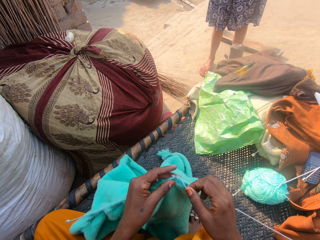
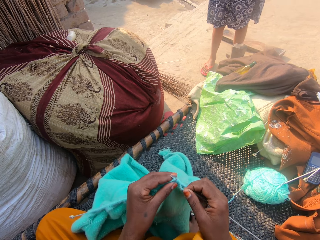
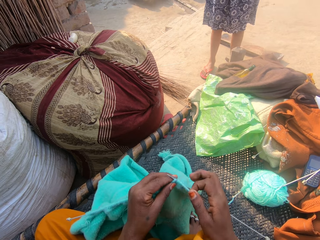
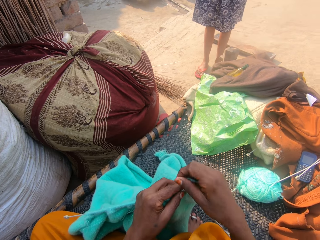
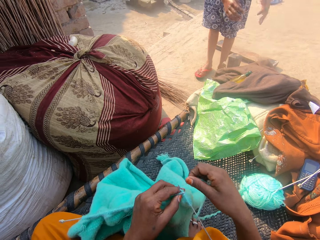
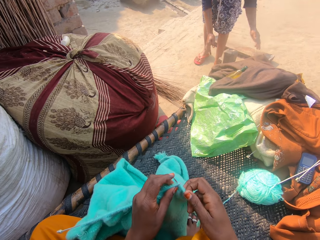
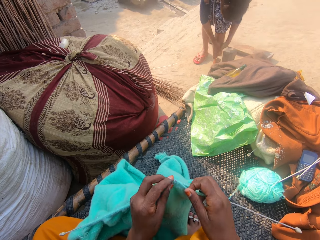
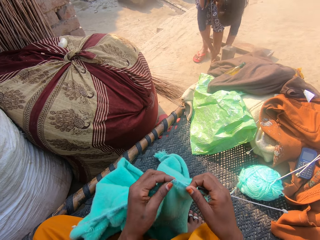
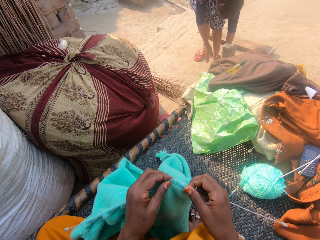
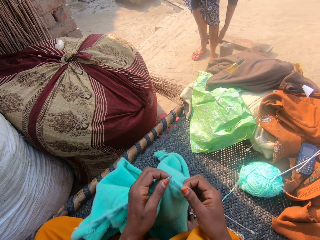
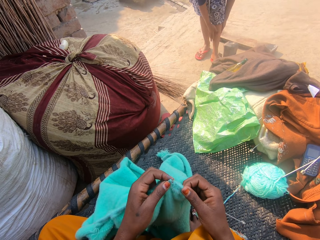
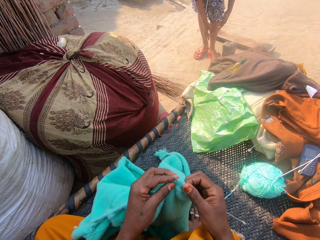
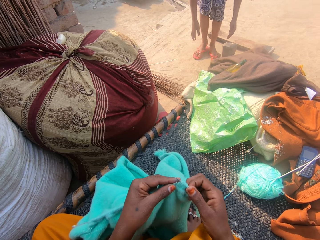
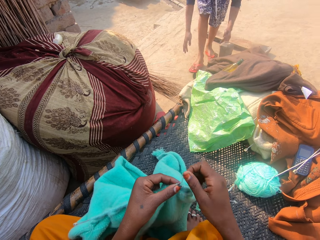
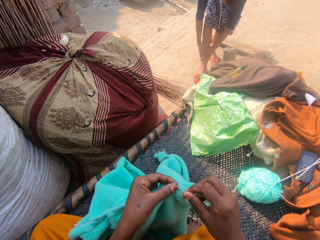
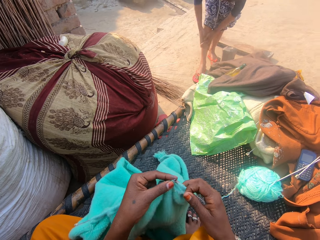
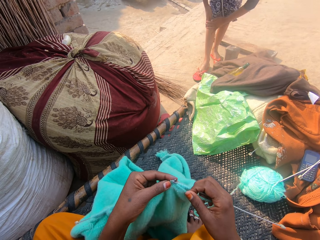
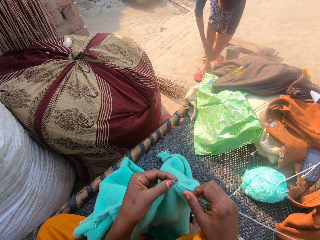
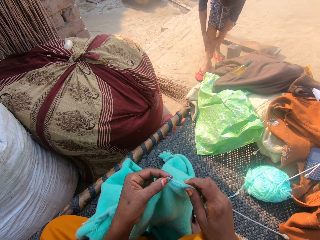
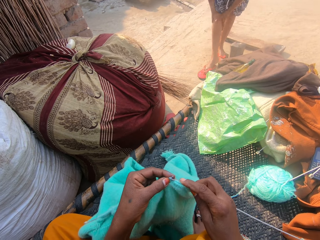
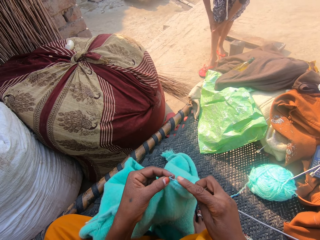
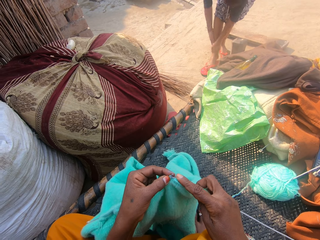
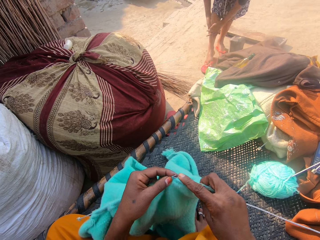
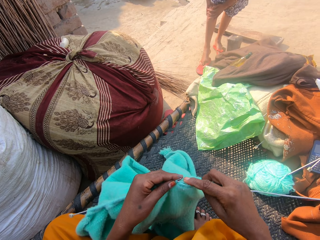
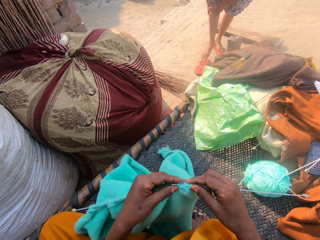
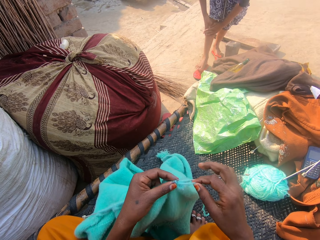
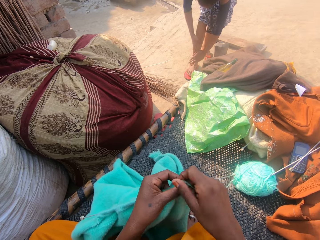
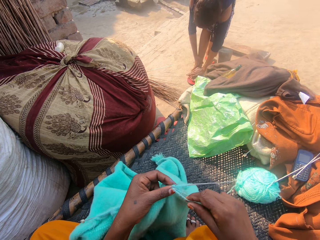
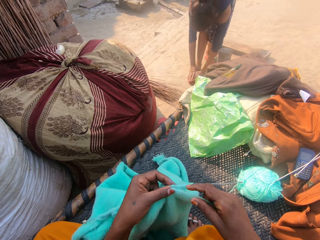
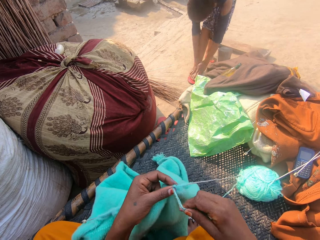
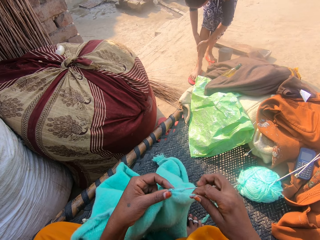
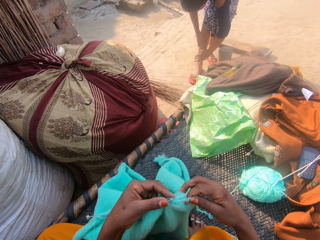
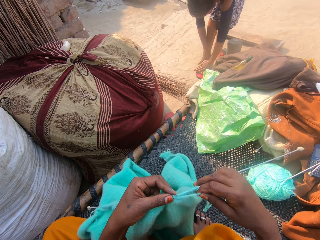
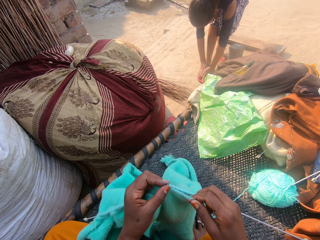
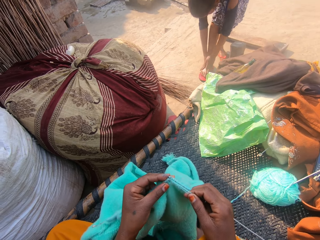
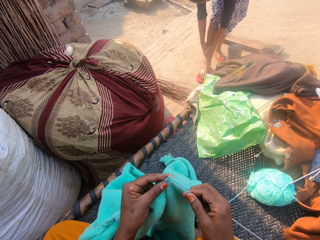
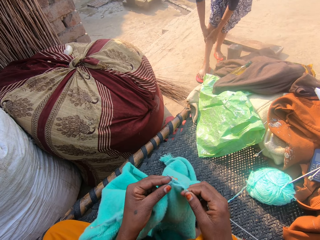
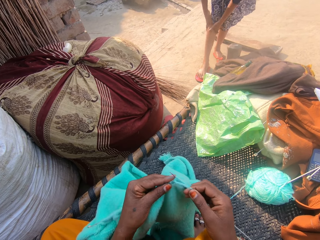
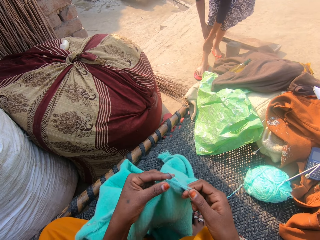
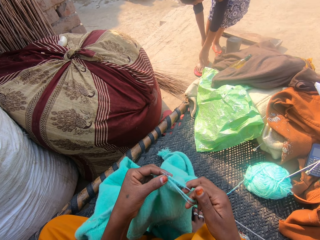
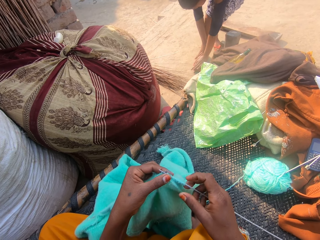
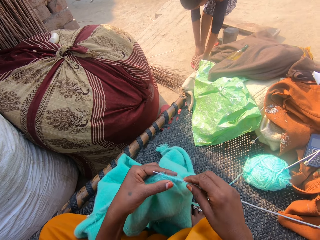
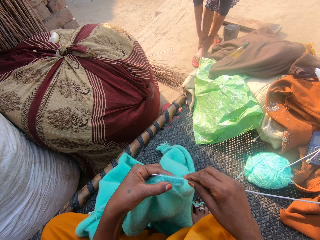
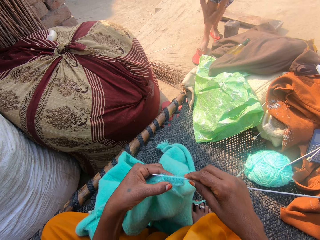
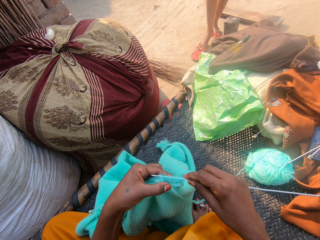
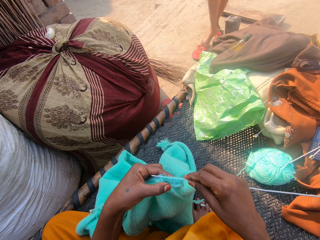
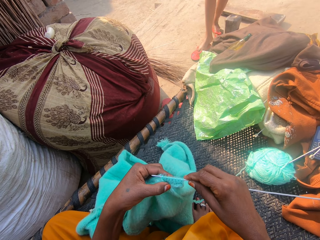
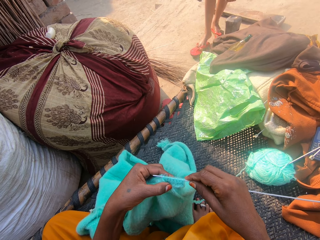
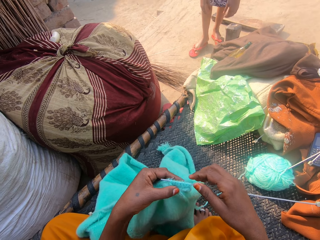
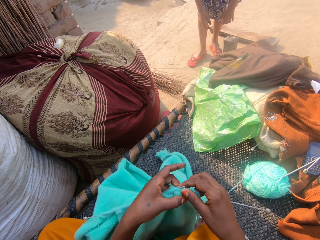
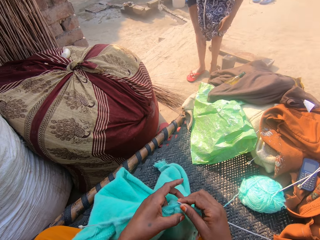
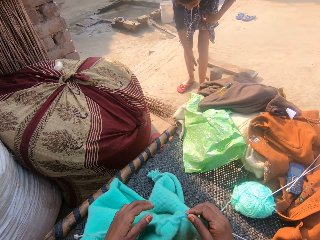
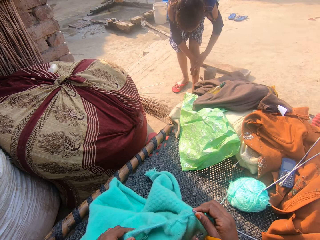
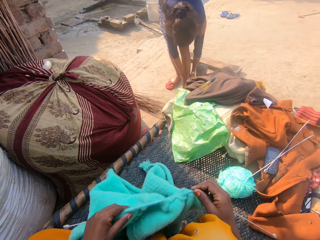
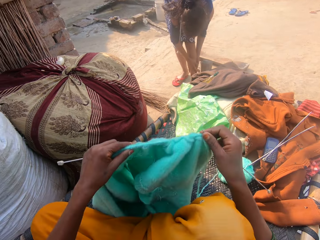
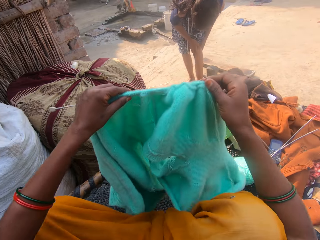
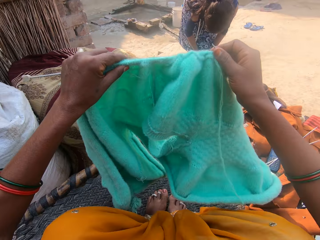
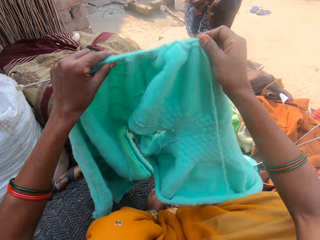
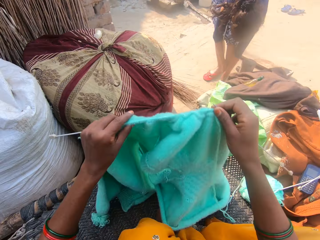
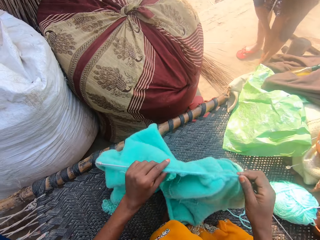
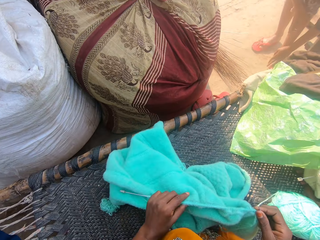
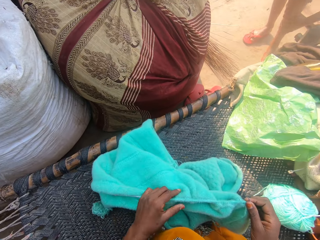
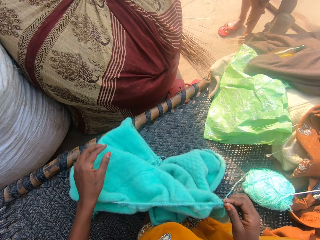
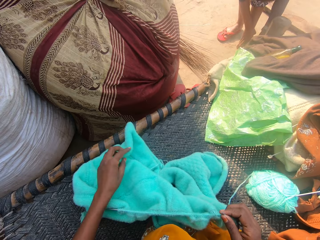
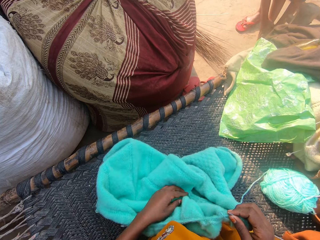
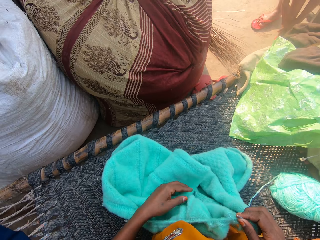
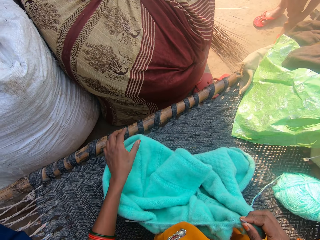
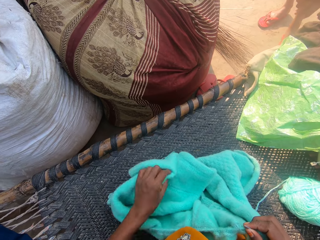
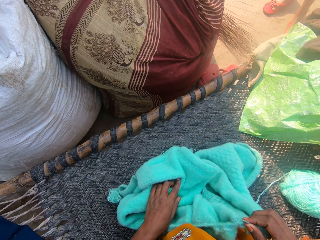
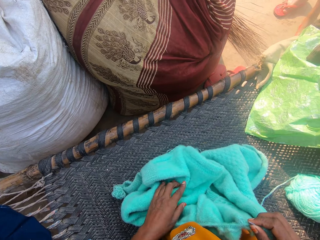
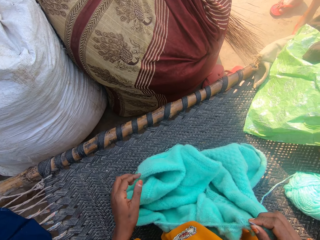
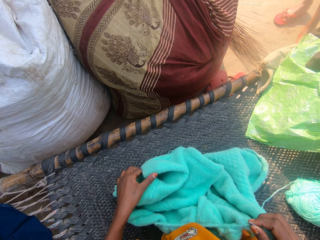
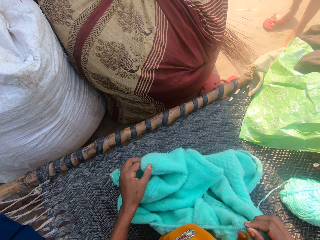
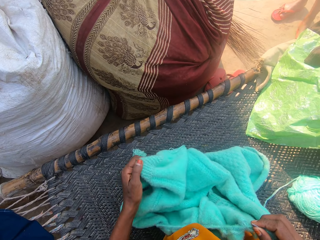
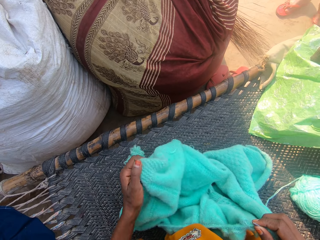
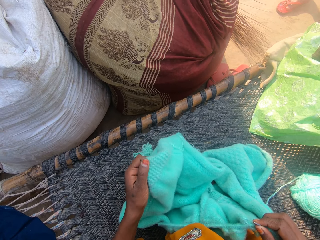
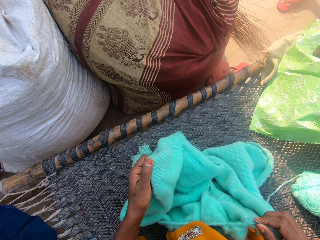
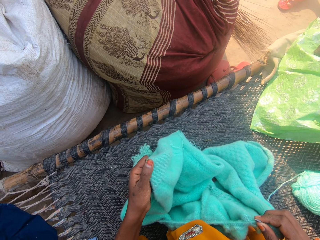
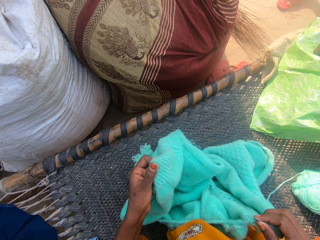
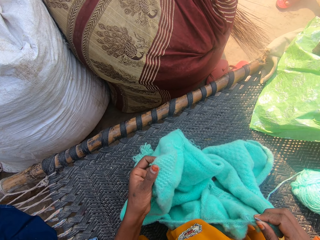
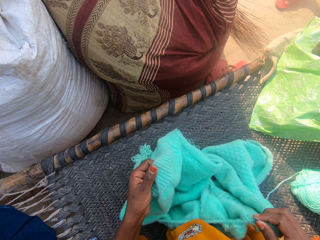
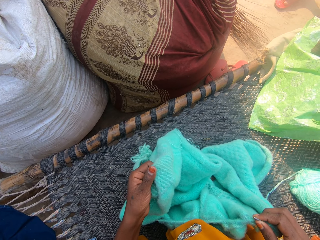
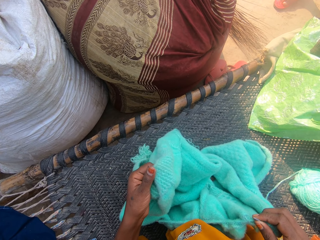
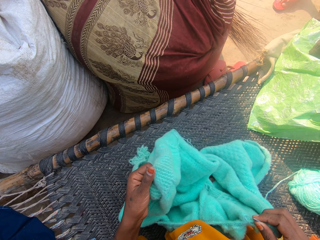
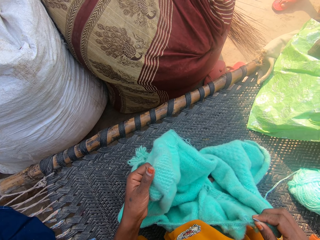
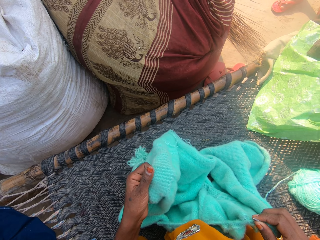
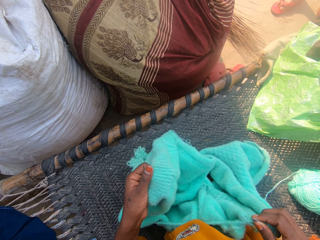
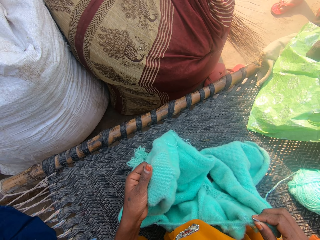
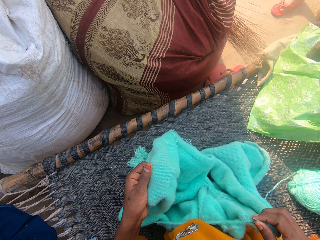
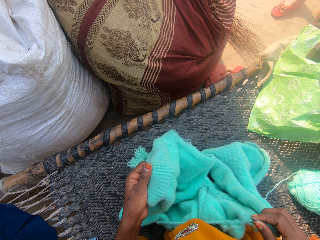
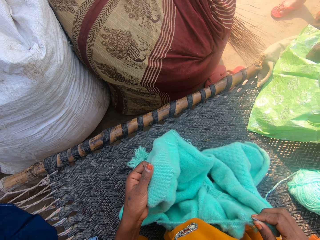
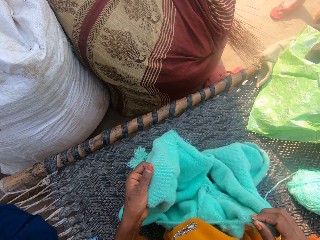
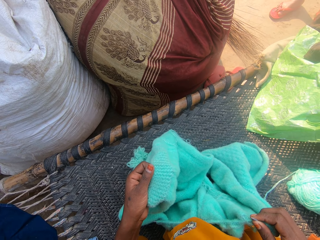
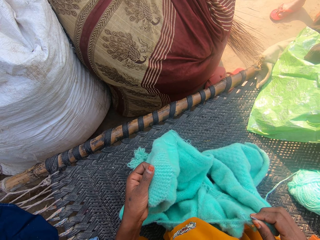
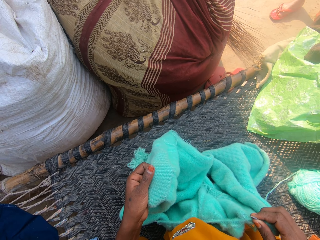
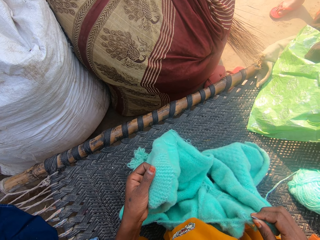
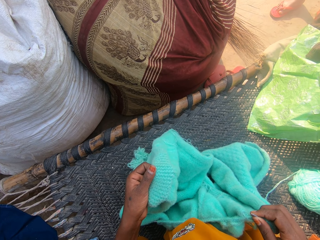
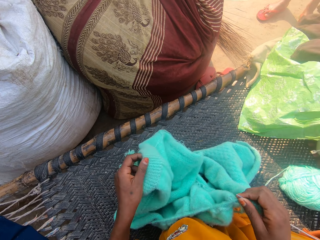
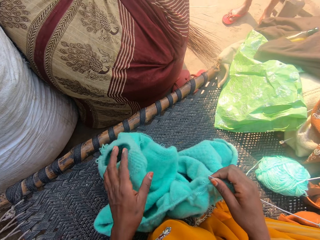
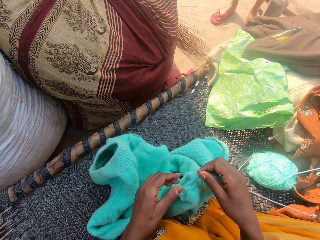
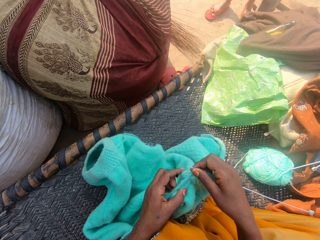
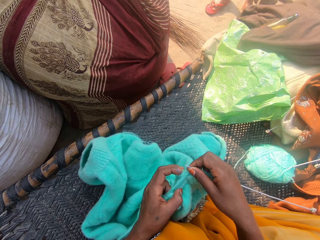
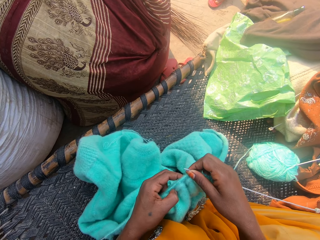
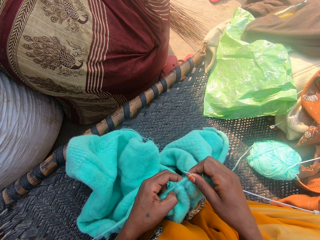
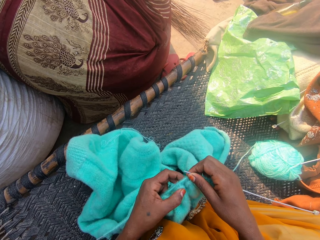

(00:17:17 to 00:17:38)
A person bends down and rubs the legs. The person removes slippers and rubs the legs. The person wears the slippers and rubs the leg. The camera wearer lifts the fabric. She adjusts the crochet with her left hand. She lowers the fabric. She touches the fabric. She turns the fabric. She feels the fabric. She drops part of the fabric. She touches the fabric.
